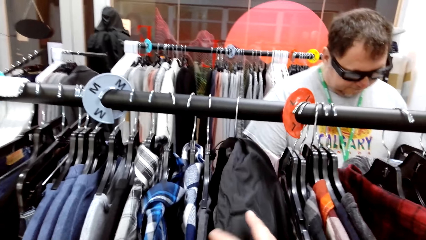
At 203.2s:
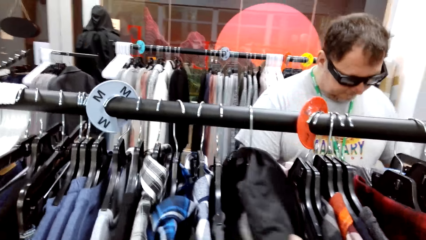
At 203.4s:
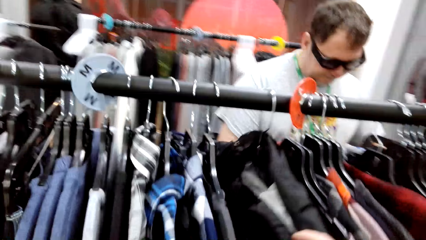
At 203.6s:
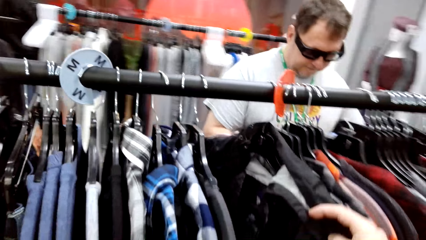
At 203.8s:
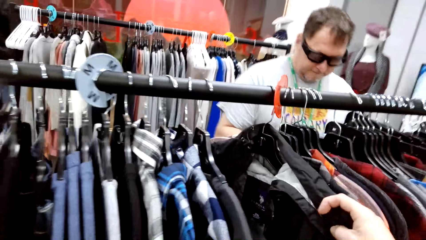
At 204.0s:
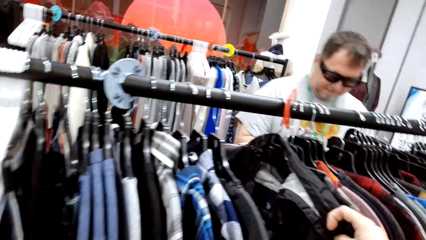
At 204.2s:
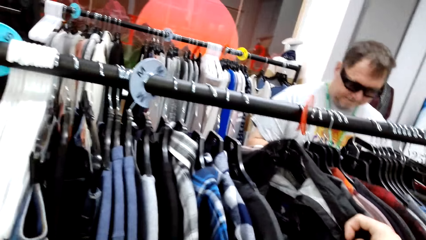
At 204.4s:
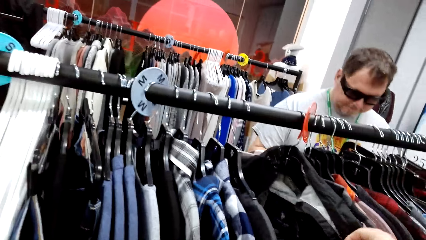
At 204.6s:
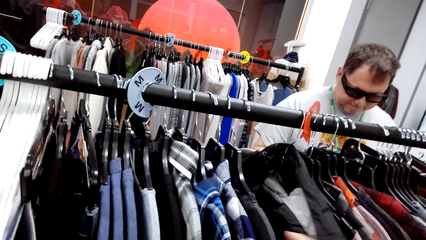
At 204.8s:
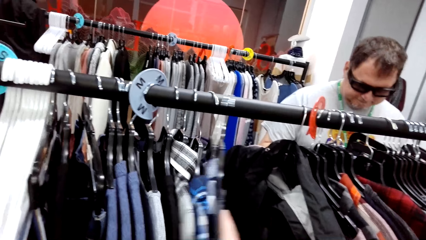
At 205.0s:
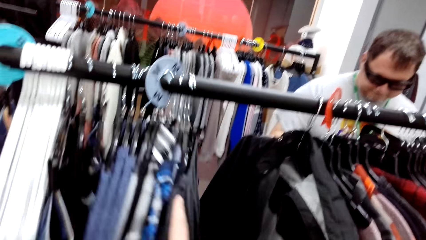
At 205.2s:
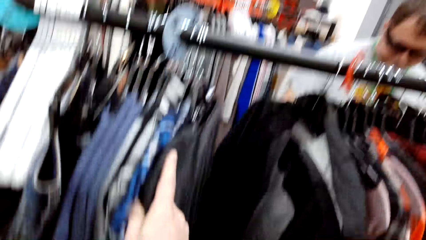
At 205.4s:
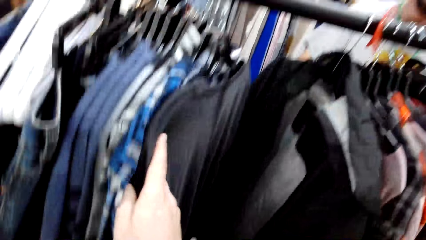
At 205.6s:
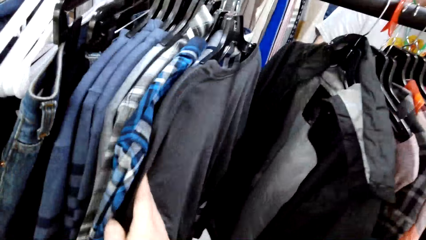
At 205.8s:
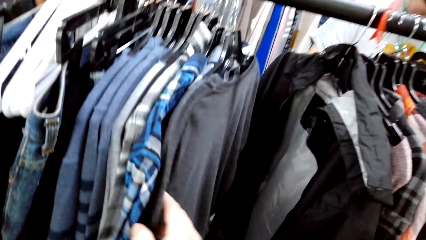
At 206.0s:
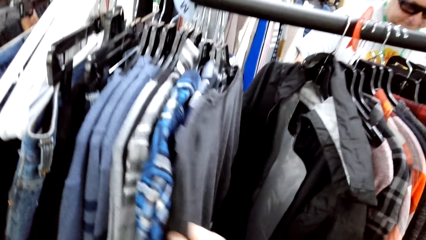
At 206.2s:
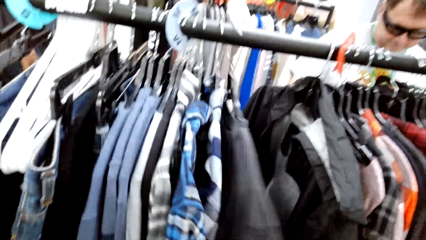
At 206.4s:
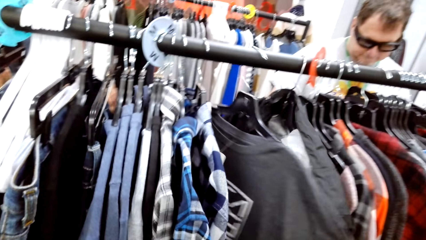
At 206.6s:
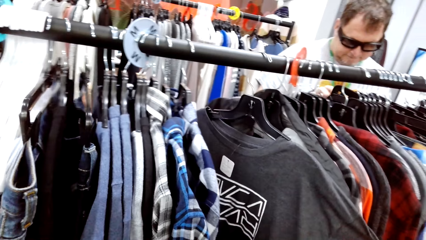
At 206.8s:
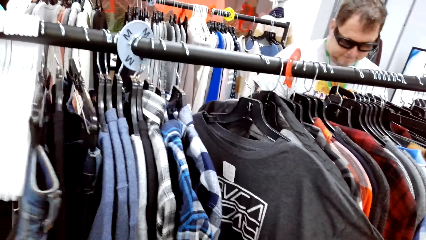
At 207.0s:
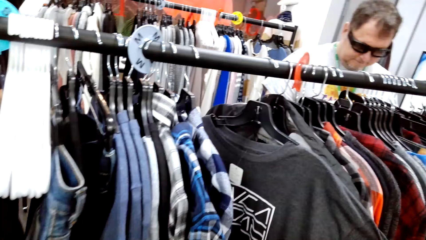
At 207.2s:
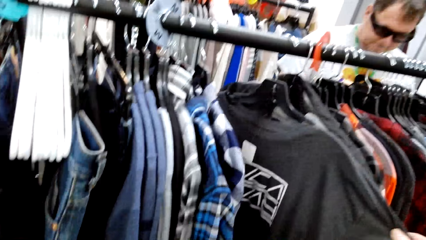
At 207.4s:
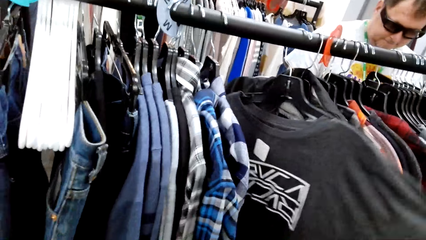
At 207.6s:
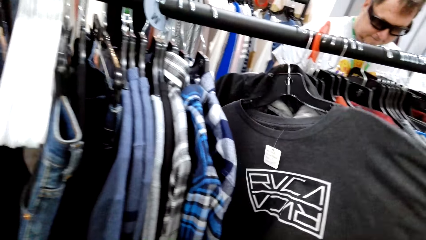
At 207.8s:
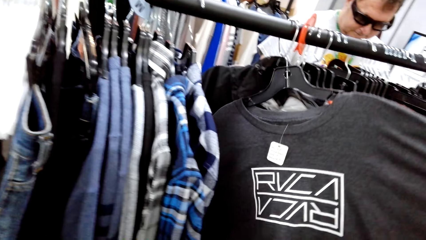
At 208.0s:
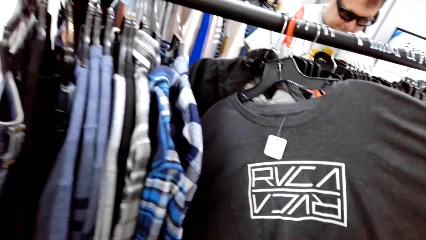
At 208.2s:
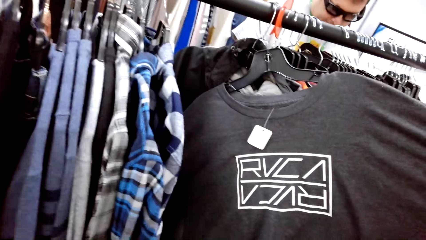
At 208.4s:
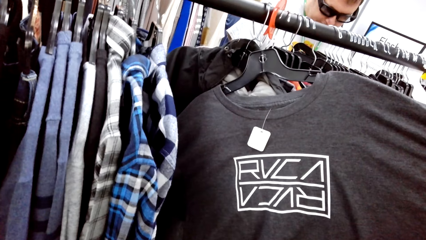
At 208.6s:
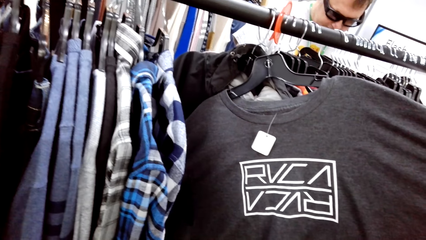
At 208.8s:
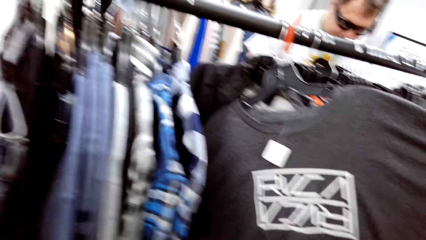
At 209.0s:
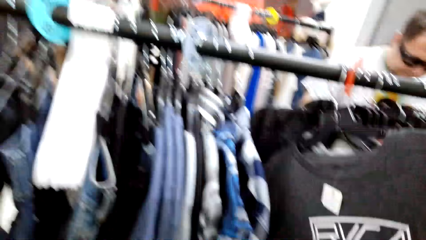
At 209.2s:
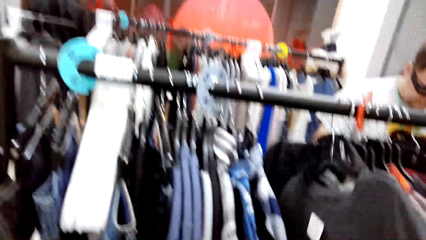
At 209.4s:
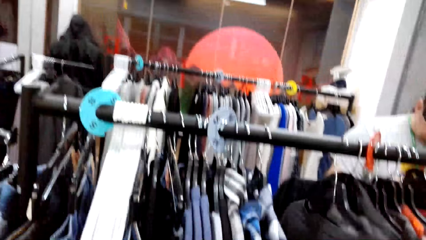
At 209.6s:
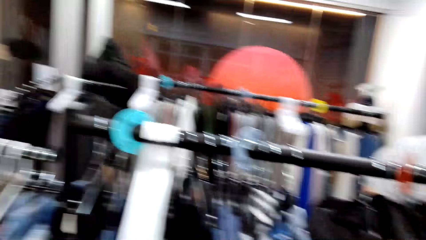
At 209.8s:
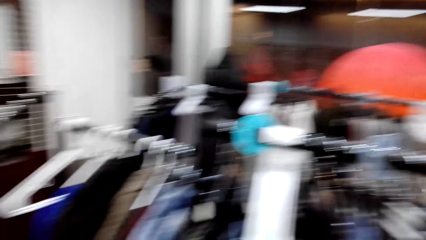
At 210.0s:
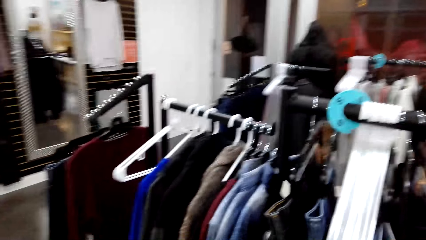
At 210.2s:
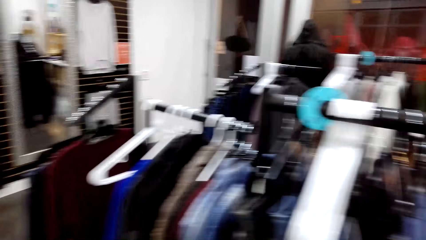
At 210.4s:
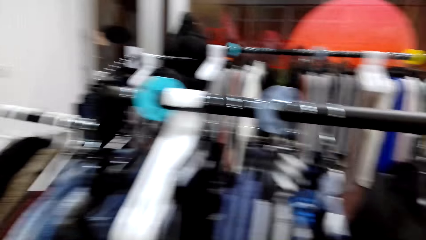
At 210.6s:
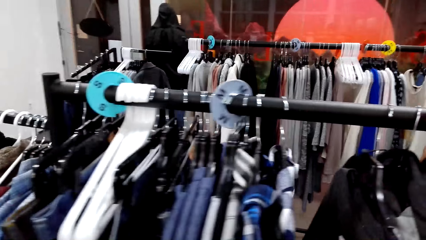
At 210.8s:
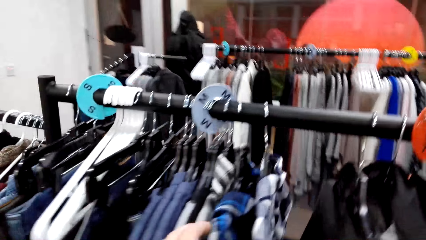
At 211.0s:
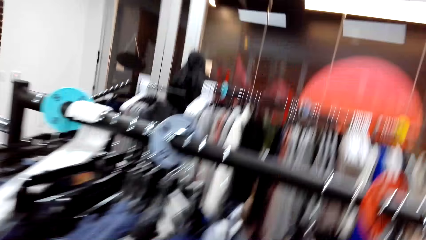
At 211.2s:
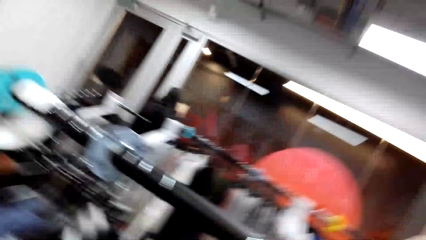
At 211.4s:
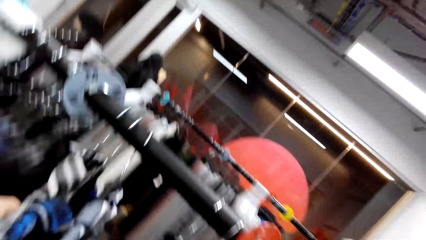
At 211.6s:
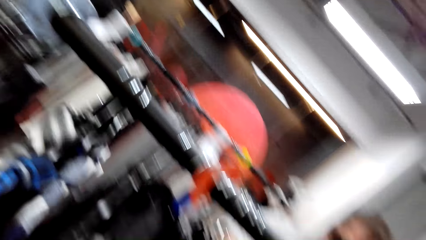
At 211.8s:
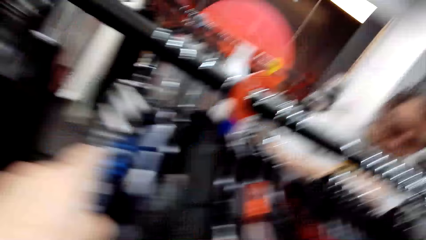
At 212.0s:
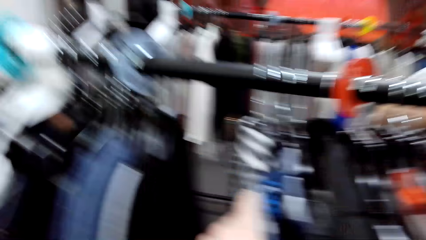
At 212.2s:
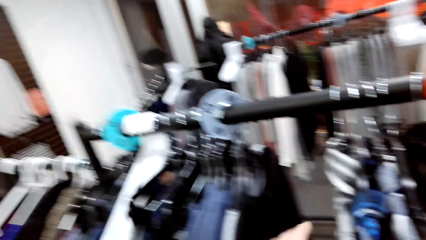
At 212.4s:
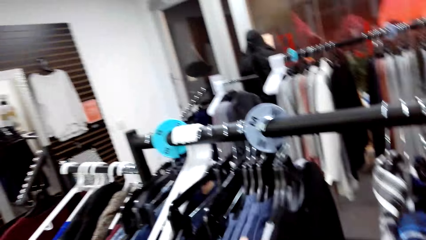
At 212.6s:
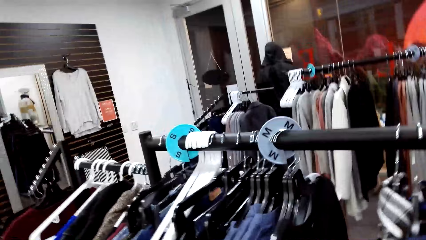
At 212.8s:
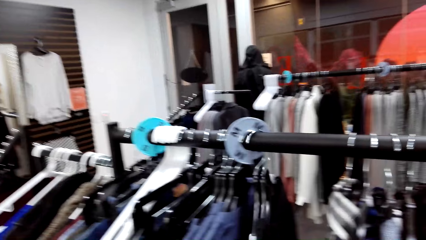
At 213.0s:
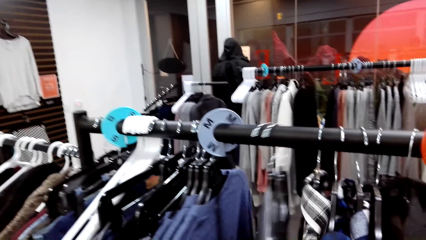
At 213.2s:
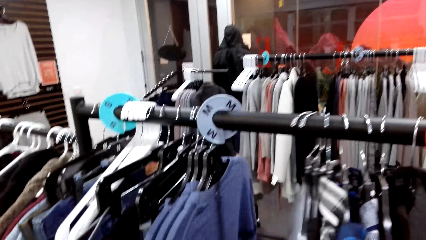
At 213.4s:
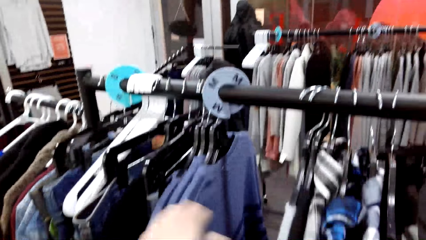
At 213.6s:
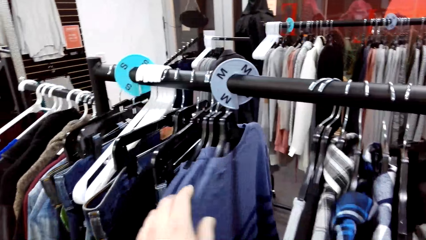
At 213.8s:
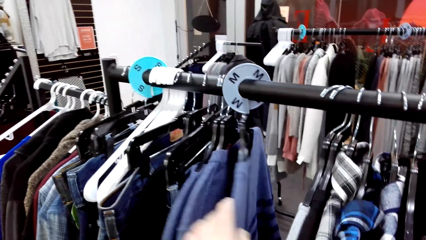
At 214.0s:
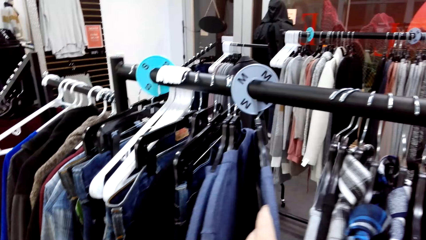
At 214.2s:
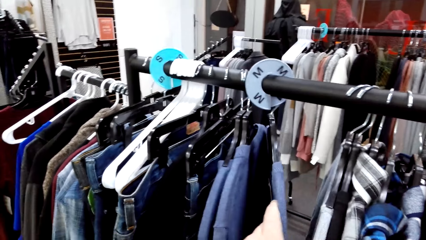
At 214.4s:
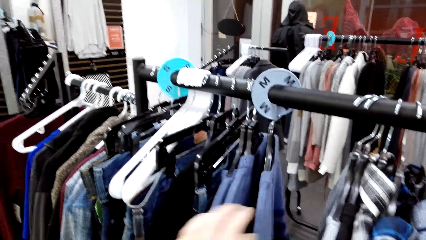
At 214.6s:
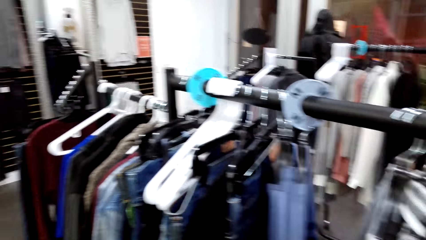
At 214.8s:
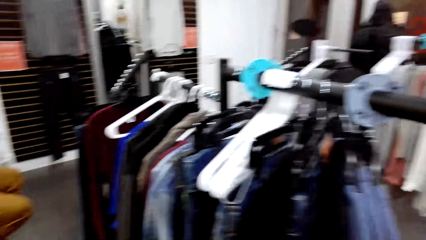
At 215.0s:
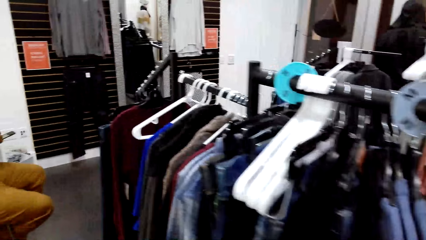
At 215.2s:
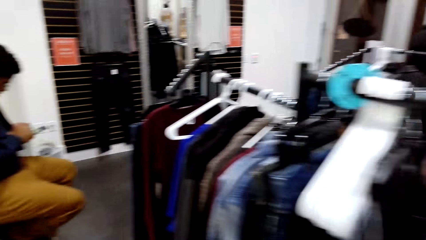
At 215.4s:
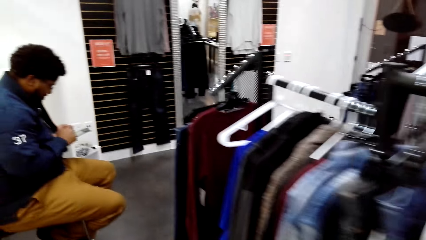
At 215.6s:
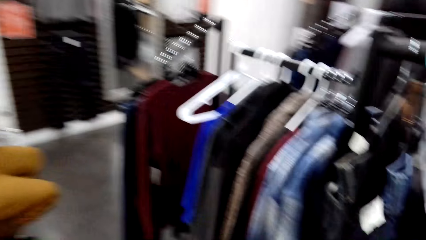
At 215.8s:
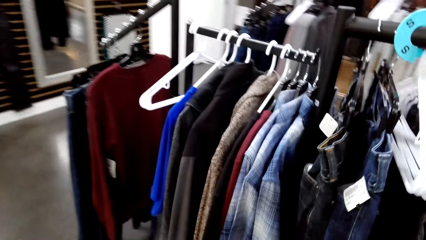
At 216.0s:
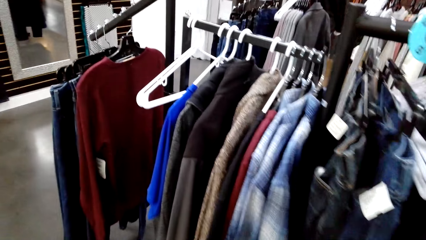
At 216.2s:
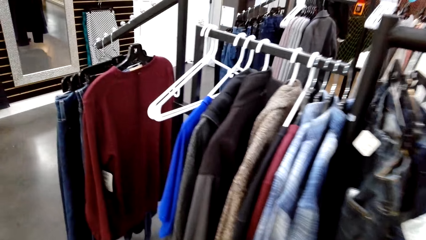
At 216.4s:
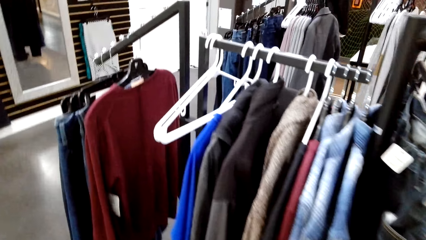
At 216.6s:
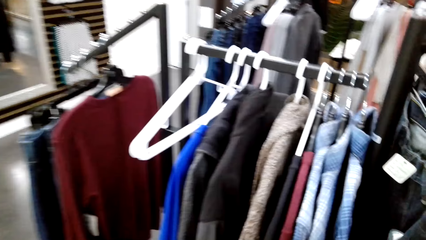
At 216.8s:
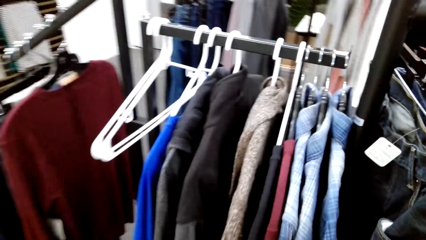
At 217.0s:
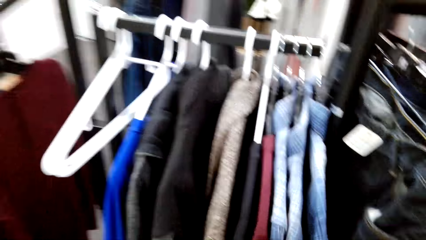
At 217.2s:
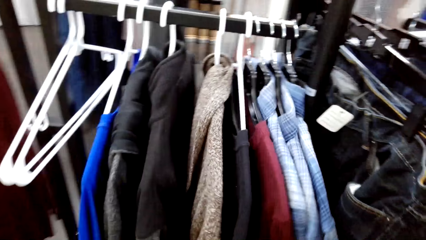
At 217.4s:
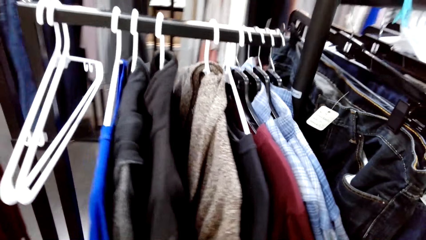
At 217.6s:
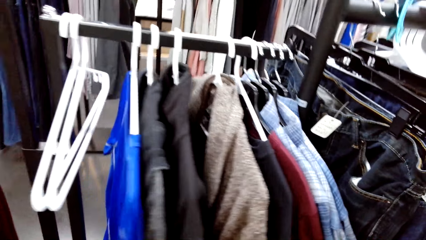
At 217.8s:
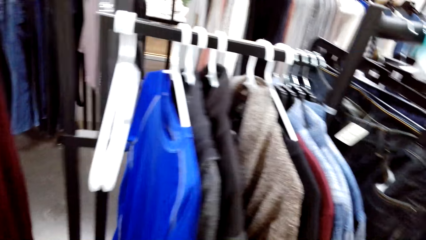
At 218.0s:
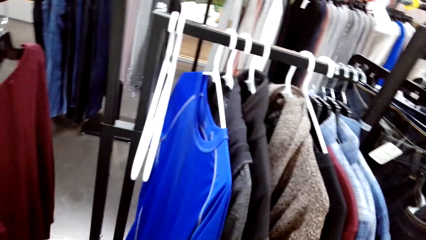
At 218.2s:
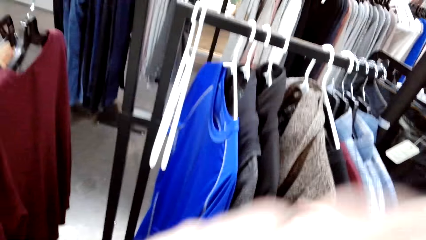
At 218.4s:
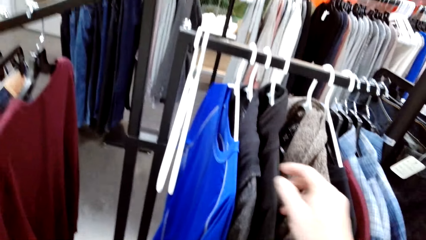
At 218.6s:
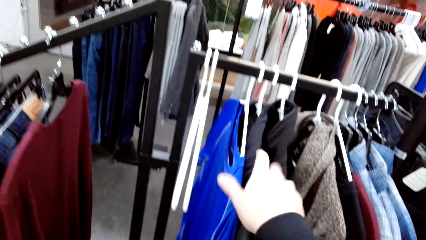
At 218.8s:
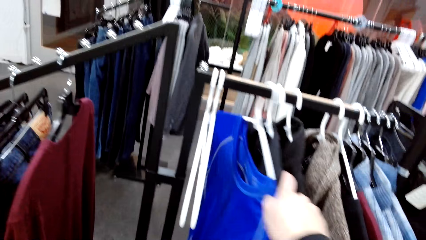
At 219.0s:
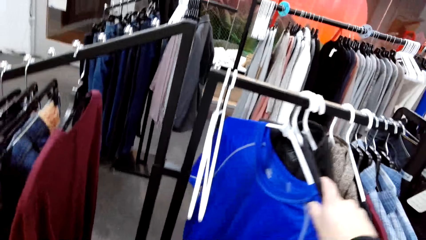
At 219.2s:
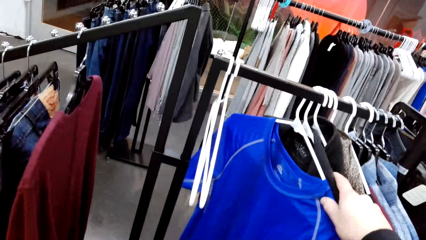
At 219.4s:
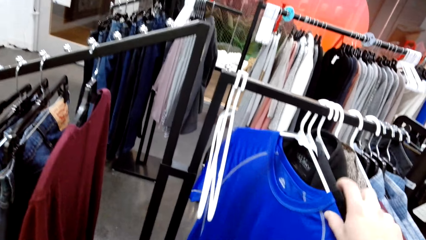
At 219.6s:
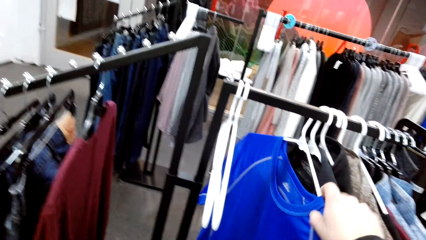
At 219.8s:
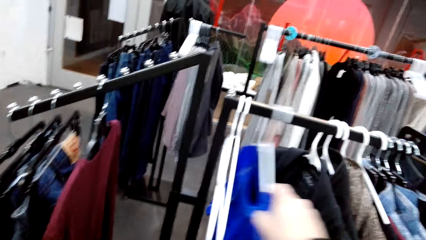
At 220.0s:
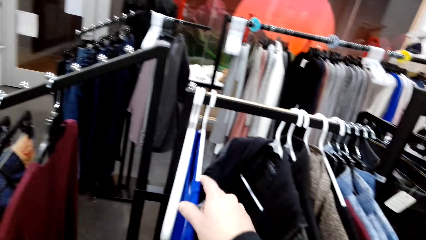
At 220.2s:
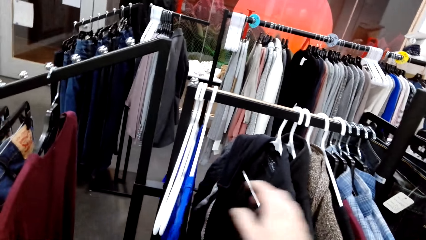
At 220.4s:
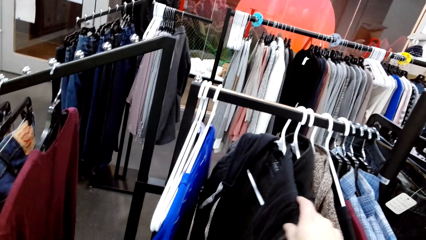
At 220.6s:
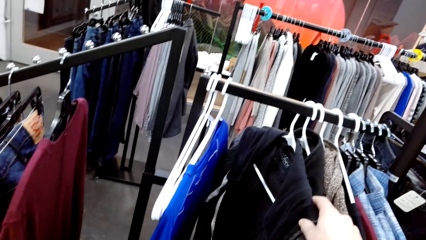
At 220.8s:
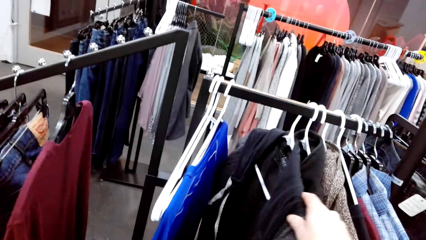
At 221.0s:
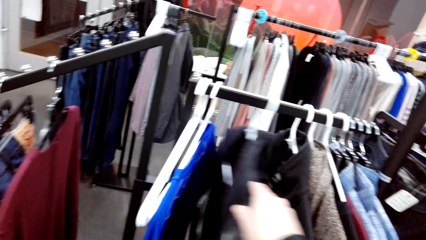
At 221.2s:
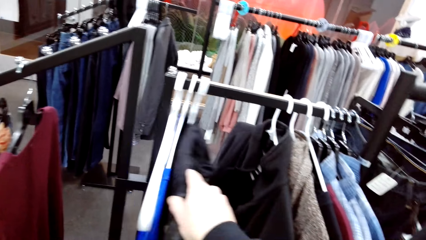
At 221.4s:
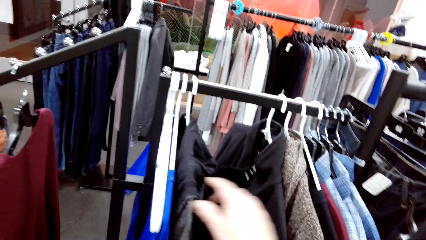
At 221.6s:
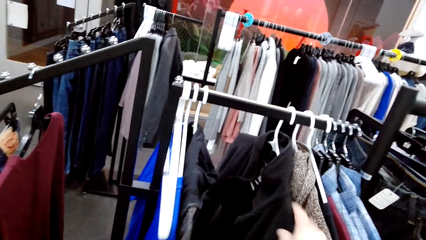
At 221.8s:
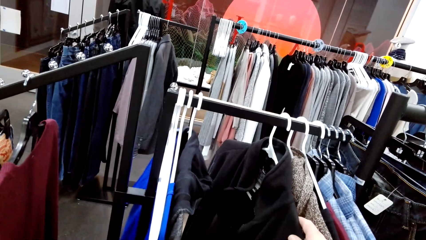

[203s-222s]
The camera wearer shifts clothes on the rack. A man touches the clothes. The camera wearer touches something. They stare at a t-shirt on the rack. They pull a cloth. They drop the t-shirt back. They look around. They shift the clothes on the rack. They walk along the rack. They turn the clothes on the rack. They touch the clothes. They shift the clothes on the rack.
